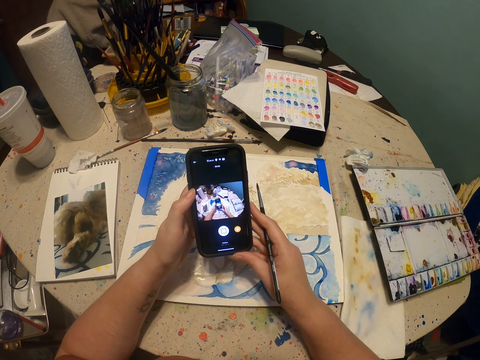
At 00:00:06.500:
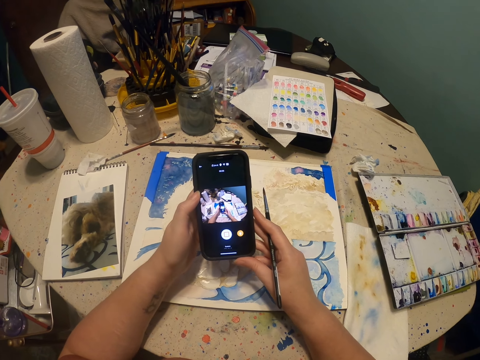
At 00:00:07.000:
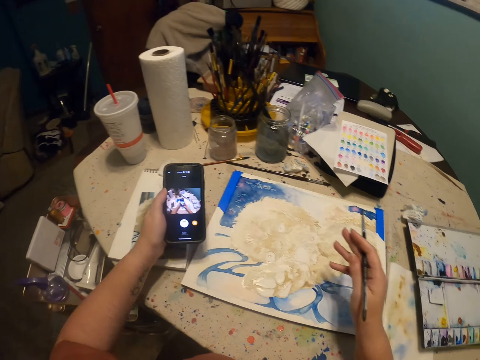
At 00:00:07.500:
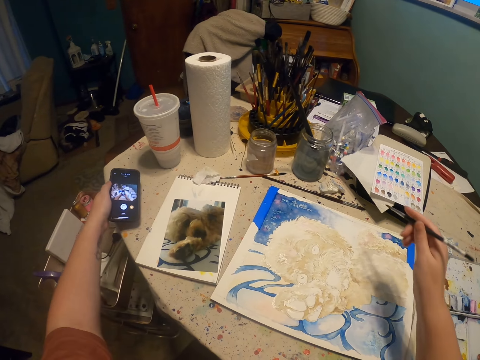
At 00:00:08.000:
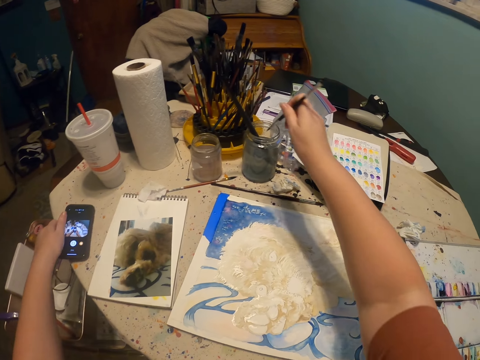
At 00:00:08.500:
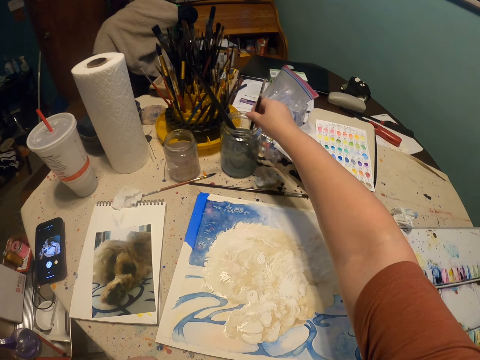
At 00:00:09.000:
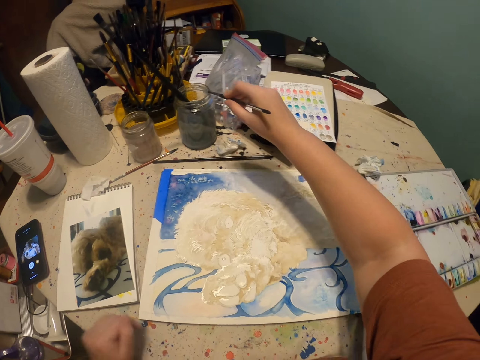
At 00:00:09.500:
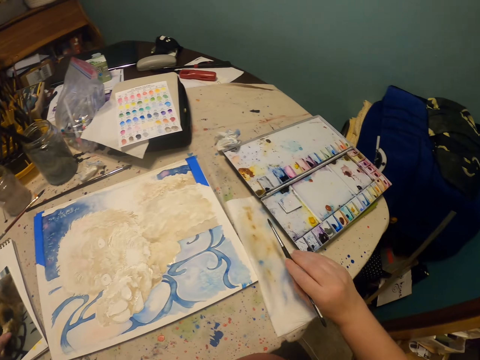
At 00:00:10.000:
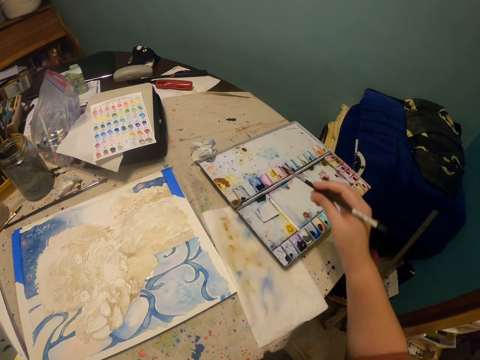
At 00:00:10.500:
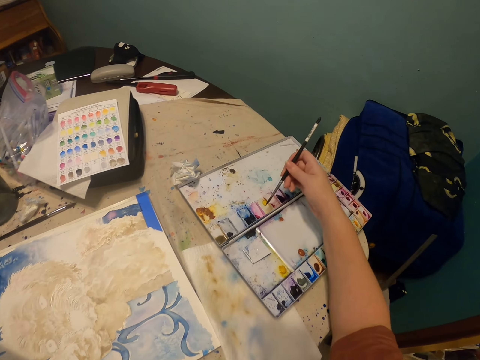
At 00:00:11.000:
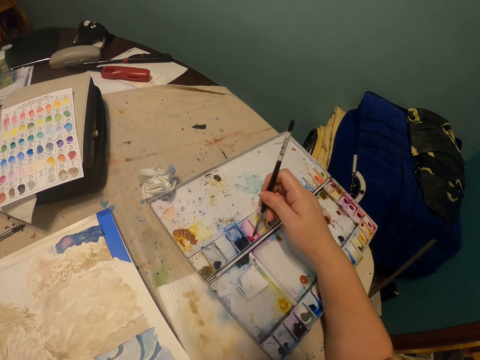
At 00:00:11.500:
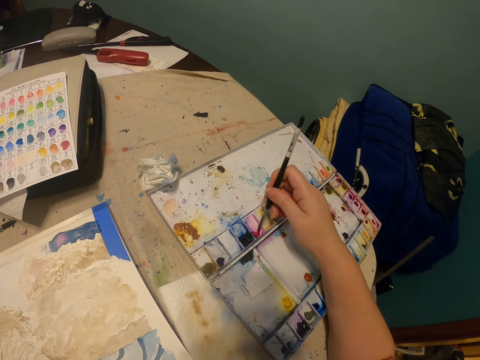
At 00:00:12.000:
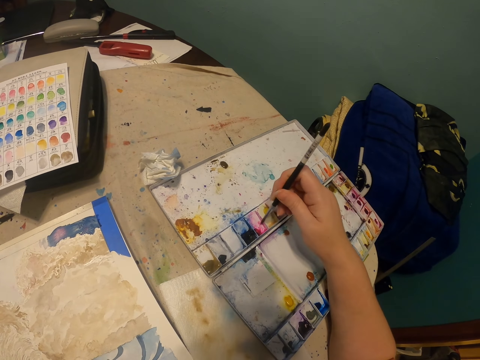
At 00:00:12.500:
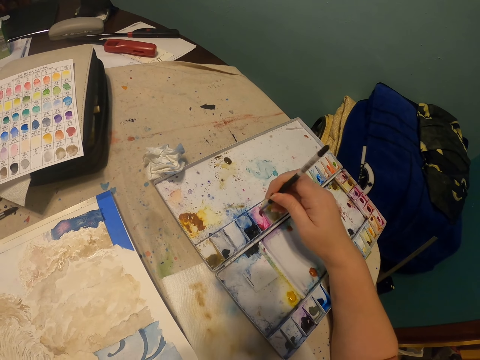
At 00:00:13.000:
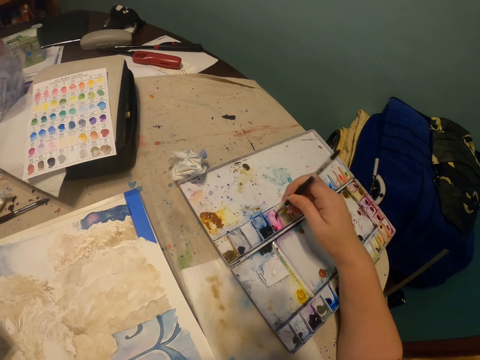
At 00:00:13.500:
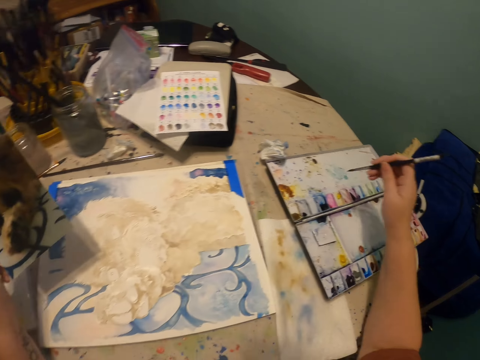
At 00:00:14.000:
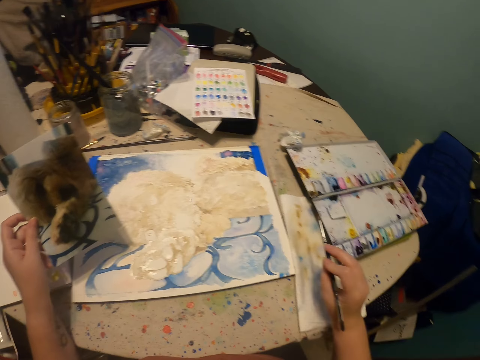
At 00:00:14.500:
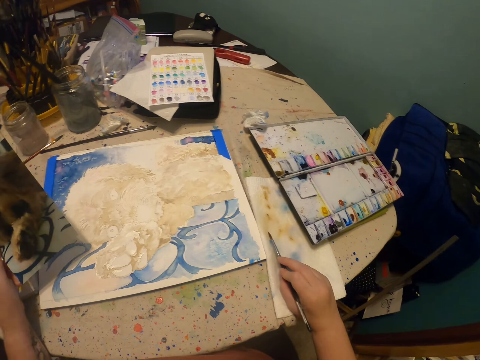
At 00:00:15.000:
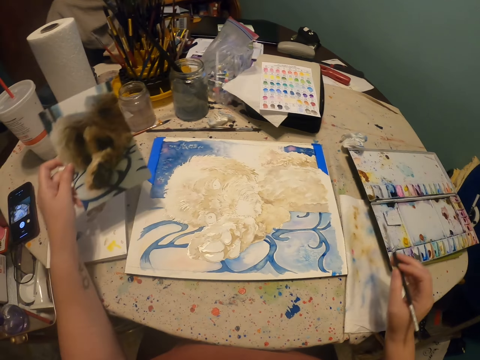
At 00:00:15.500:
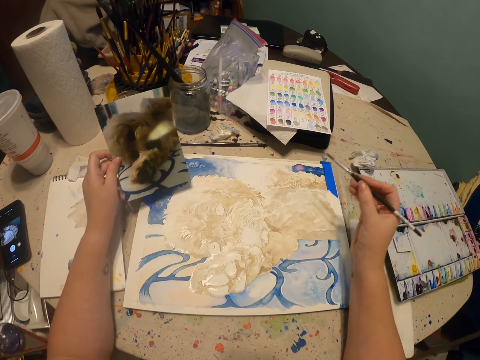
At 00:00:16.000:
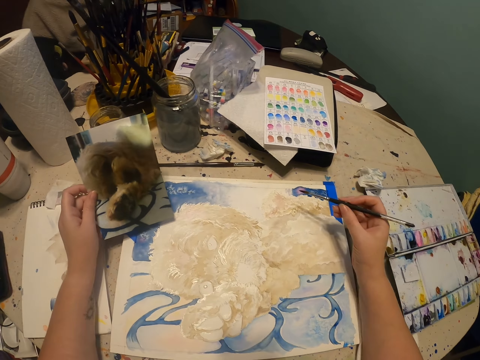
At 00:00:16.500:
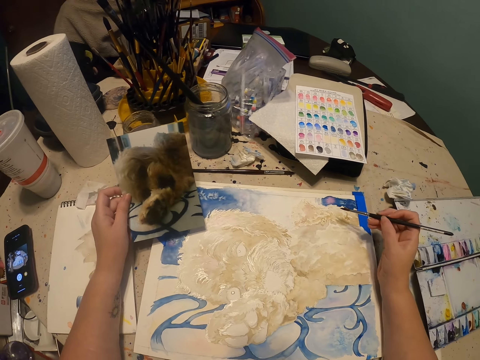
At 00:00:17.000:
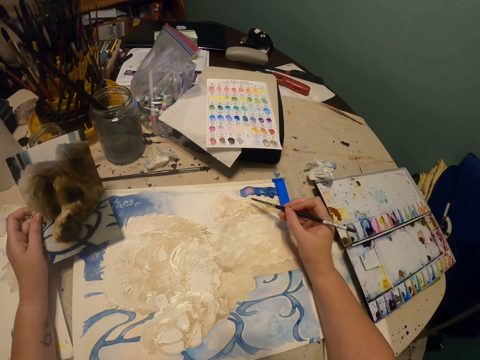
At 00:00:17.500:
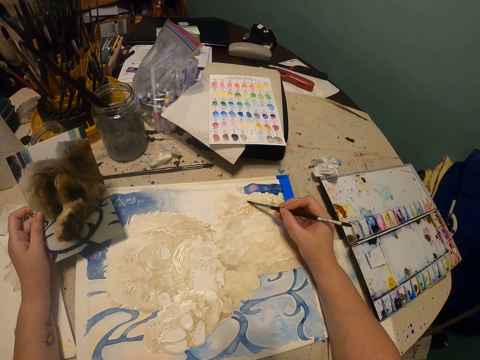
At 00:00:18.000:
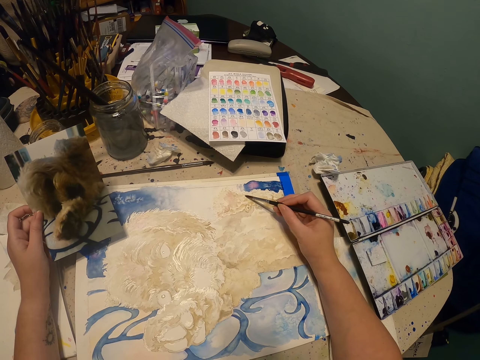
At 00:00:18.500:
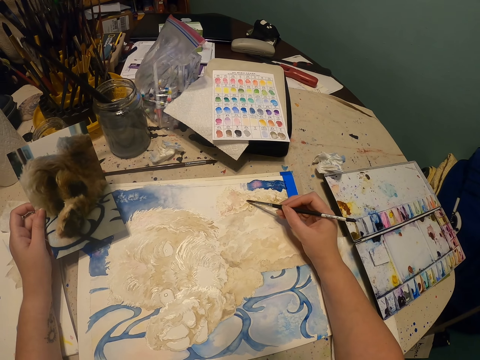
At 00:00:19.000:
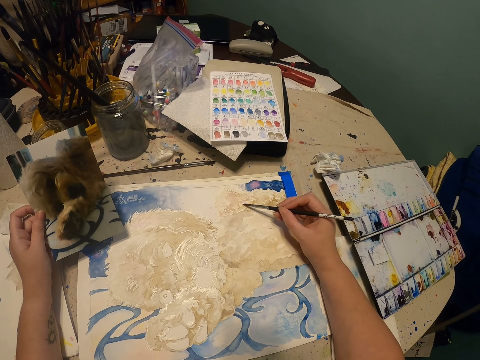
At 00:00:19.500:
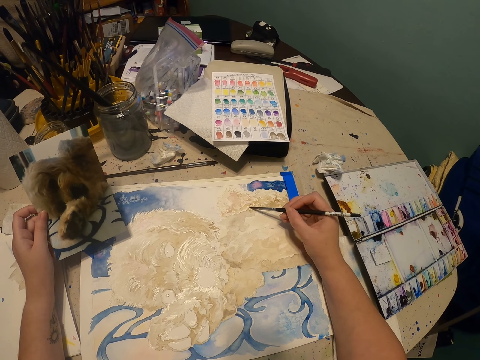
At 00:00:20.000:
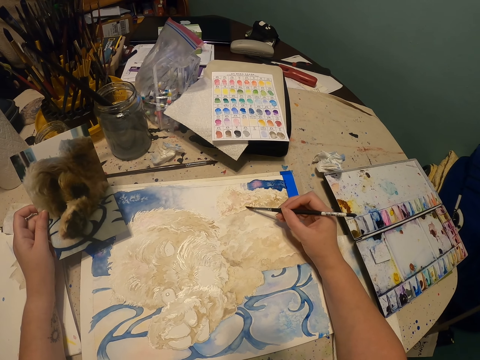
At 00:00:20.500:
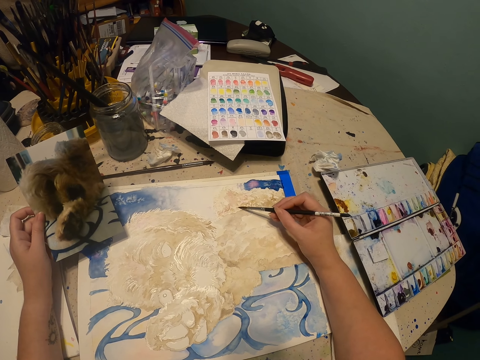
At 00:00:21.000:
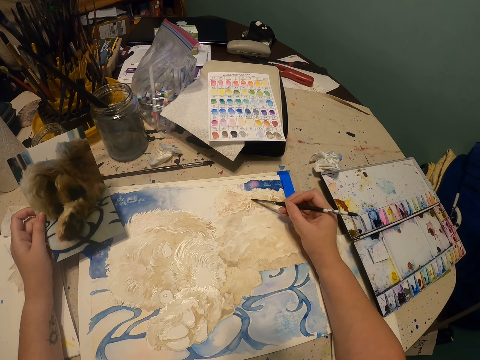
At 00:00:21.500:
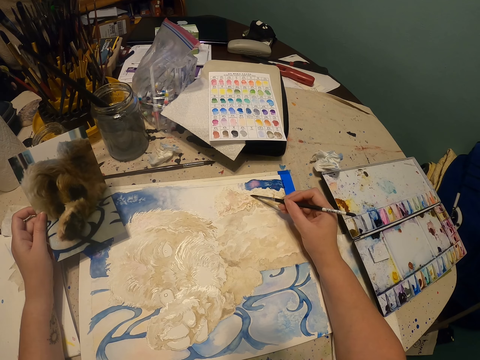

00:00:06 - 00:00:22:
The camera wearer puts a phone on the table. They move the phone. They lift the right hand. They dip the paintbrush in the liquid clear. They pull back the left hand. They lift the right hand. They remove excess clear on the paintbrush on a white paper. They rub the paintbrush in paint. They hold a photo. They look at the picture. They remove excess paint on the paintbrush on the white paper. They move the right hand. They move both hands. They look at the picture. They paint a canvas with the paintbrush.

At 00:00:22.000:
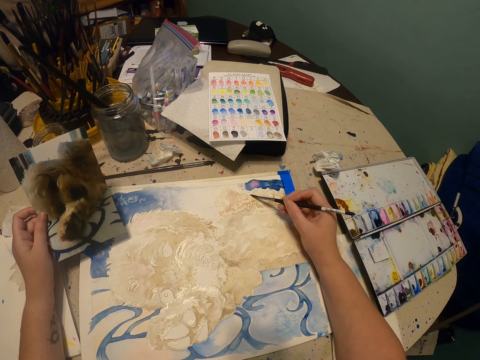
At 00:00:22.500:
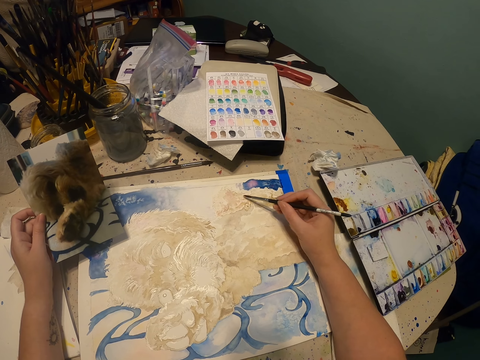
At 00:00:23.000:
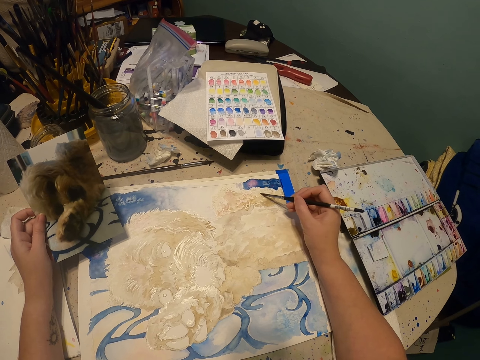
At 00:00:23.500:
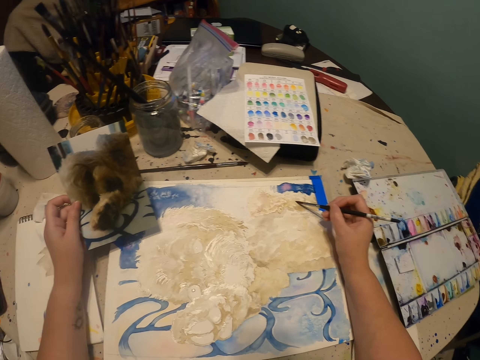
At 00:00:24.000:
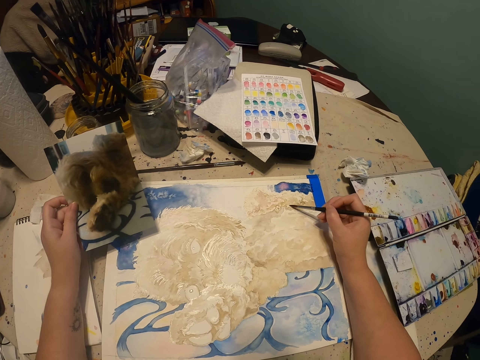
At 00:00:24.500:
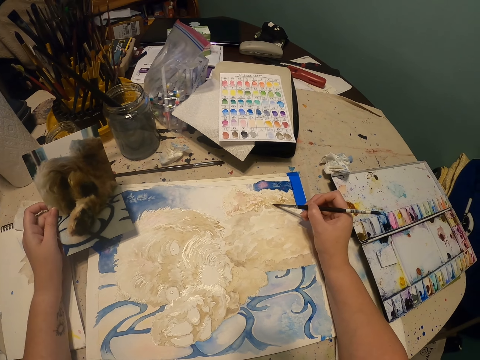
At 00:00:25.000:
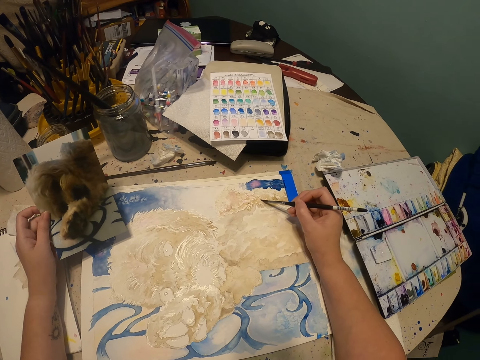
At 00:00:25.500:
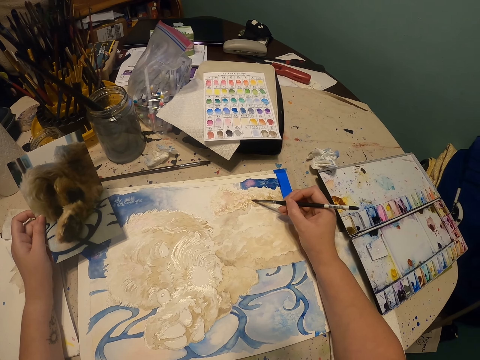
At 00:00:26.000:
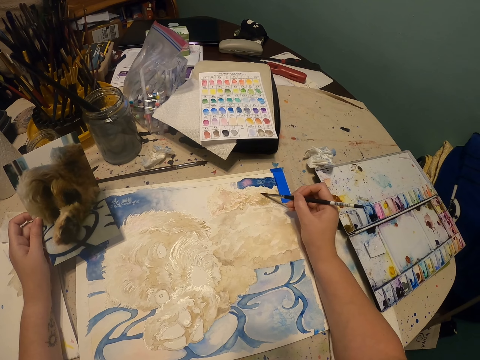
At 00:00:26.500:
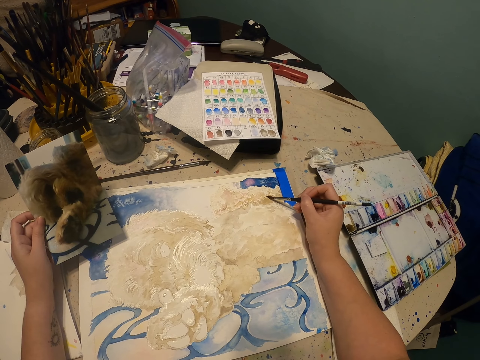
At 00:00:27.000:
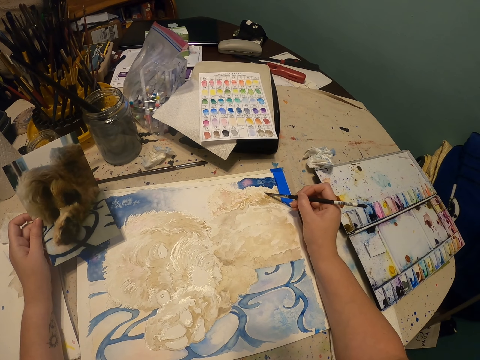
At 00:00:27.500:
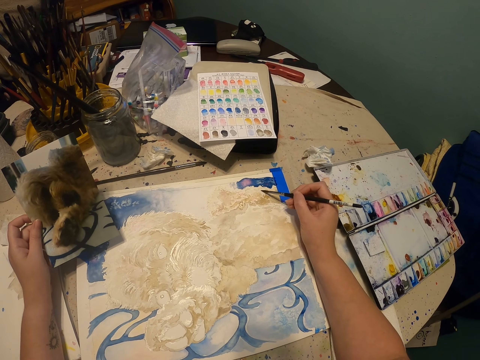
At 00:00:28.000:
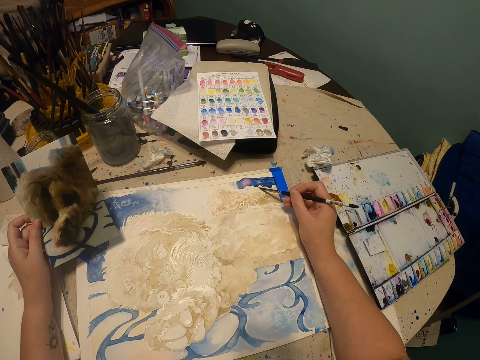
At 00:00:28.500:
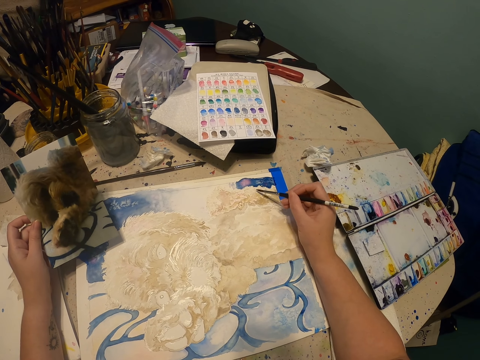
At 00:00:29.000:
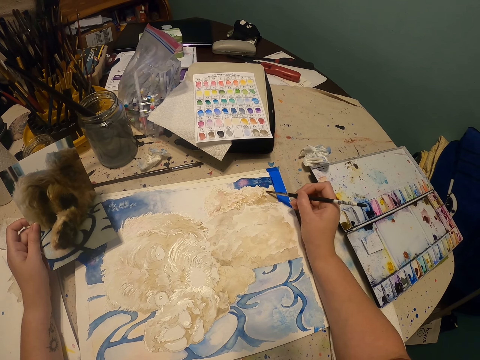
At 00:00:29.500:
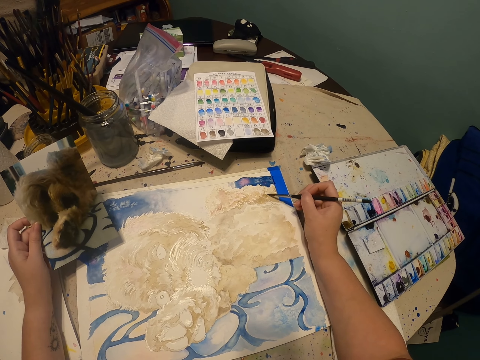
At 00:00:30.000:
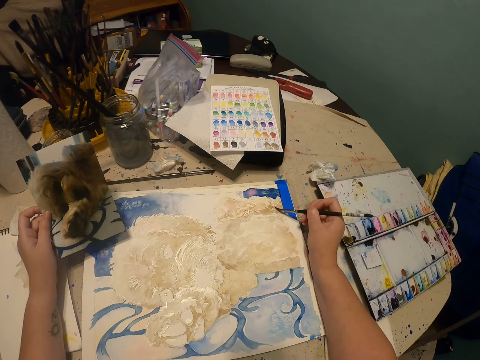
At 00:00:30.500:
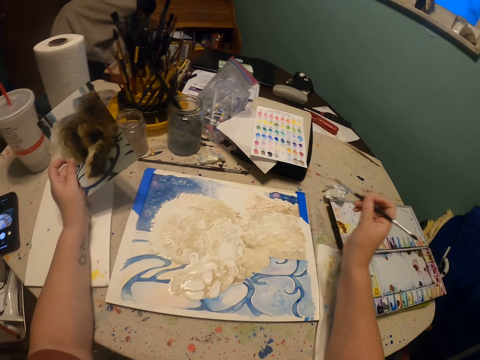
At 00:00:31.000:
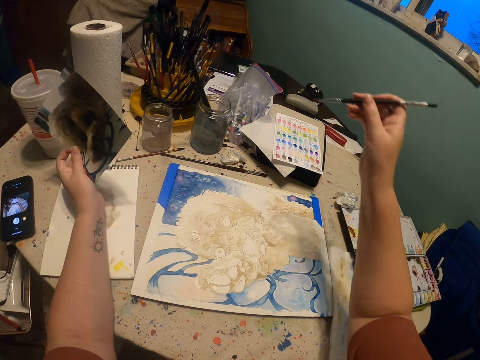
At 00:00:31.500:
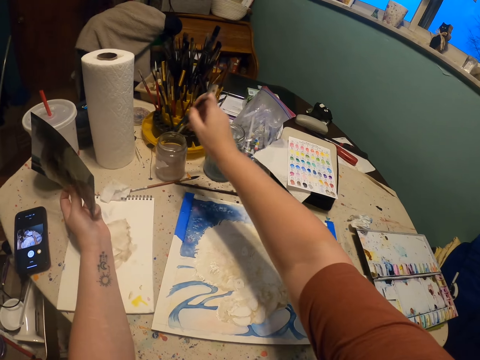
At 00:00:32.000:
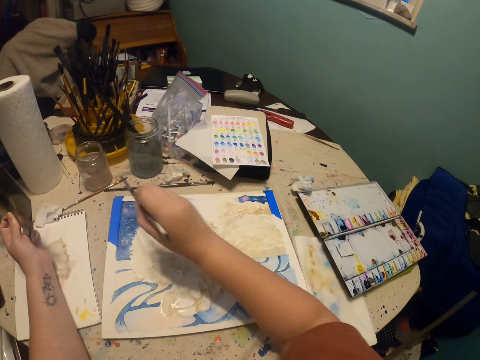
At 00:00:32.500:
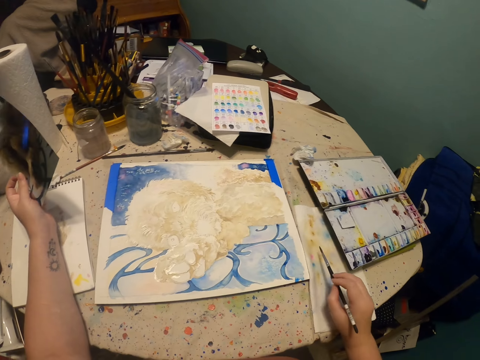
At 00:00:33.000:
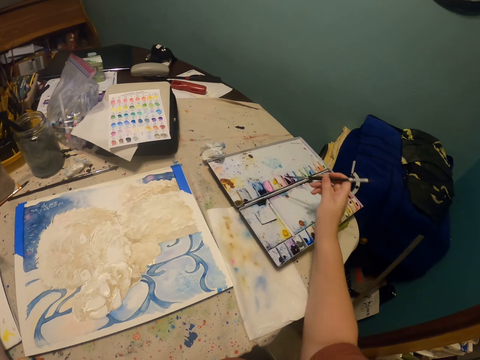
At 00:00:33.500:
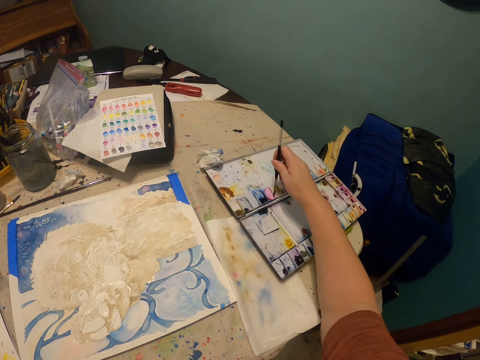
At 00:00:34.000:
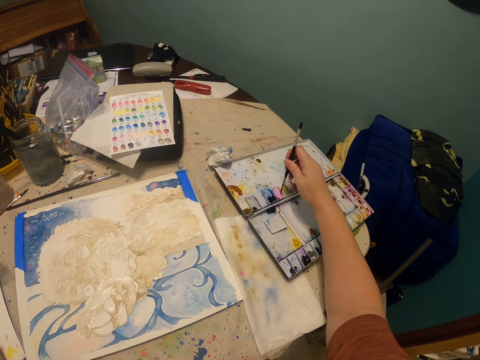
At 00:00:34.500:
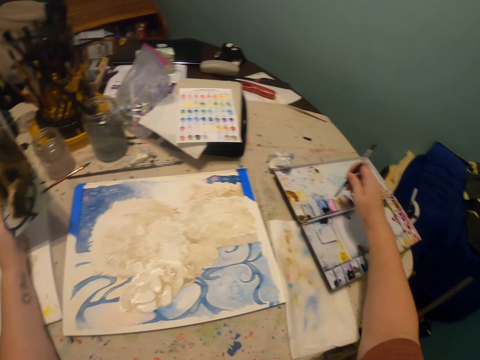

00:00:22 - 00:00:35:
The camera wearer moves both hands. They raise a paintbrush up. They dip the paintbrush in the liquid clear on a tin. They pull back the right hand and remove excess clear on the paintbrush on a white paper. They move the right hand. They rub the paintbrush in paint.
